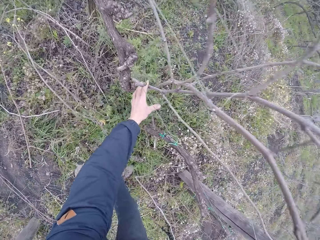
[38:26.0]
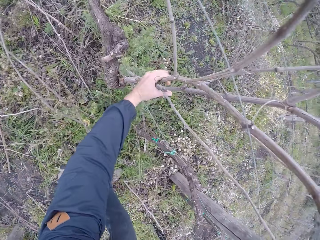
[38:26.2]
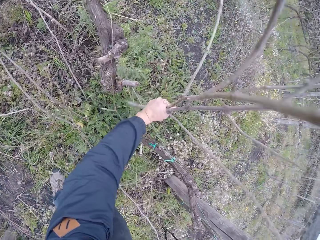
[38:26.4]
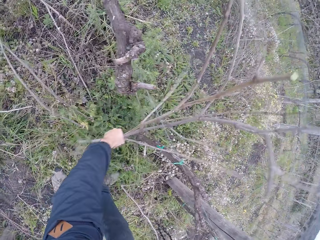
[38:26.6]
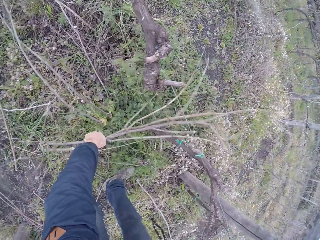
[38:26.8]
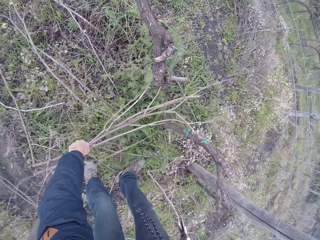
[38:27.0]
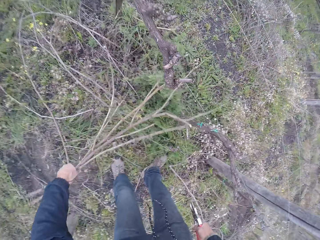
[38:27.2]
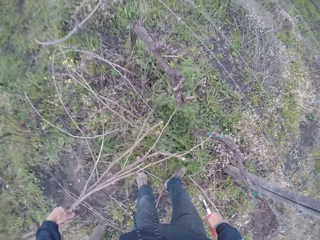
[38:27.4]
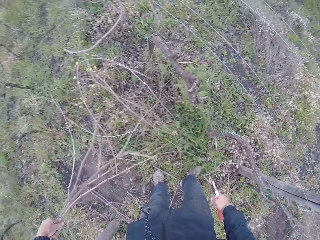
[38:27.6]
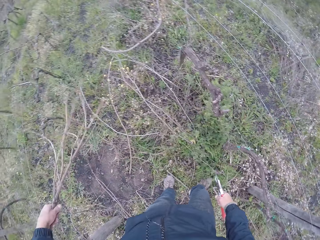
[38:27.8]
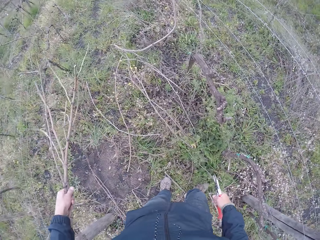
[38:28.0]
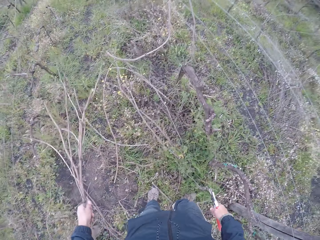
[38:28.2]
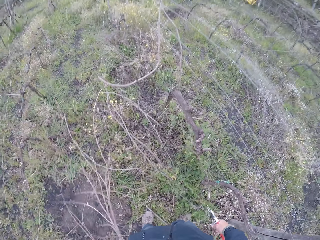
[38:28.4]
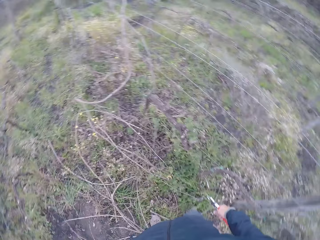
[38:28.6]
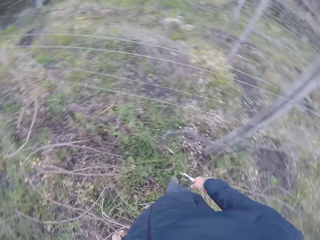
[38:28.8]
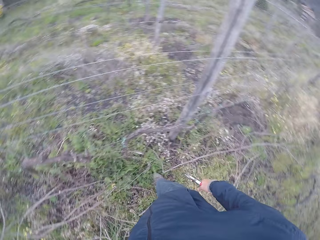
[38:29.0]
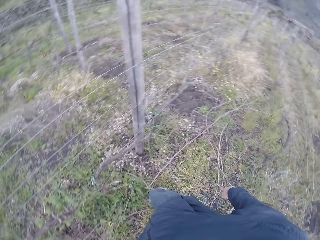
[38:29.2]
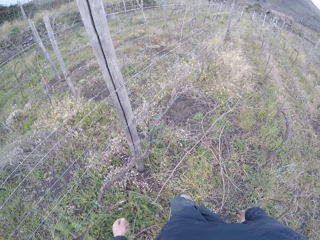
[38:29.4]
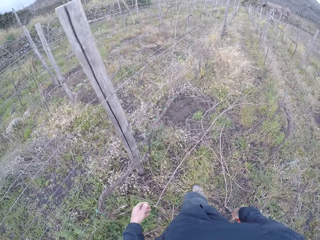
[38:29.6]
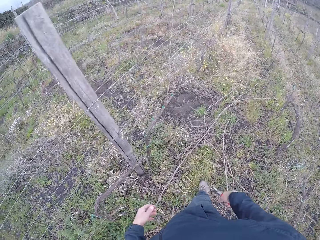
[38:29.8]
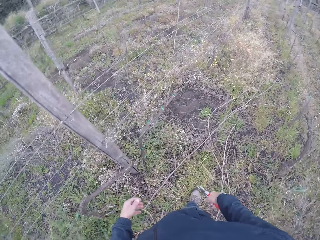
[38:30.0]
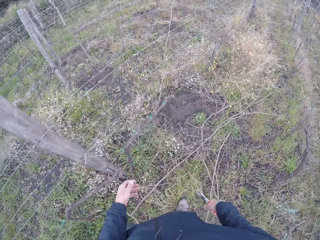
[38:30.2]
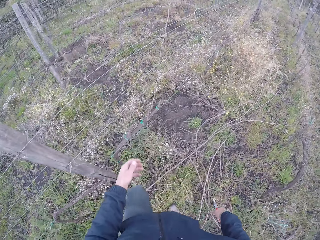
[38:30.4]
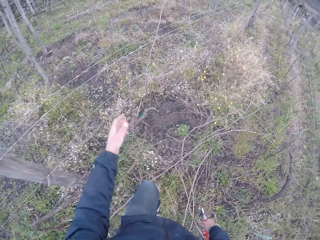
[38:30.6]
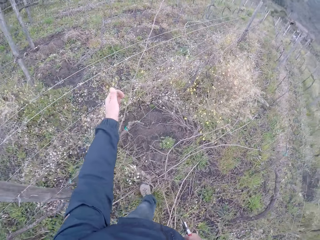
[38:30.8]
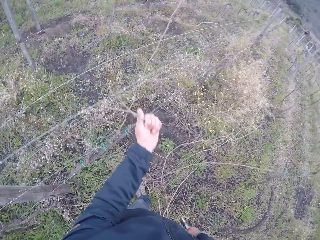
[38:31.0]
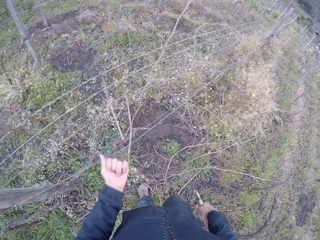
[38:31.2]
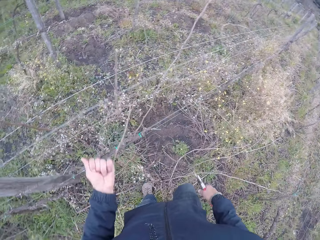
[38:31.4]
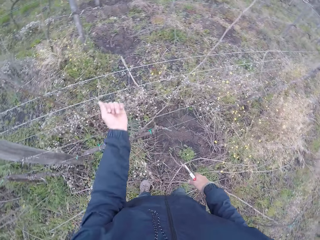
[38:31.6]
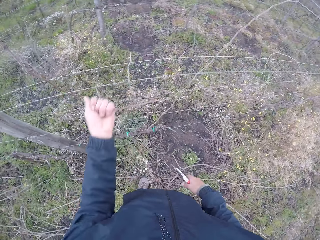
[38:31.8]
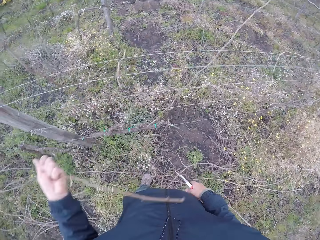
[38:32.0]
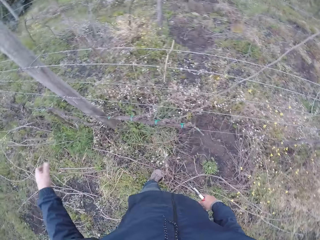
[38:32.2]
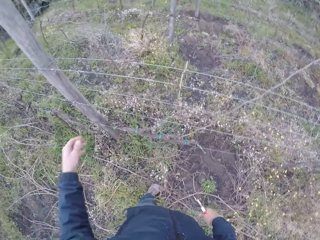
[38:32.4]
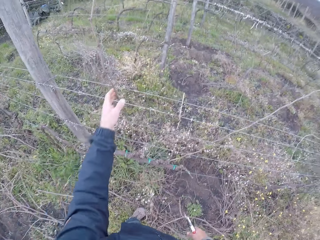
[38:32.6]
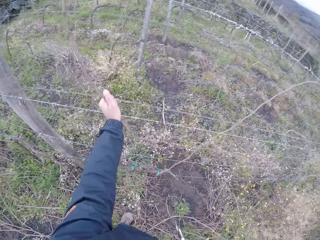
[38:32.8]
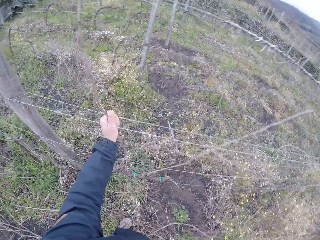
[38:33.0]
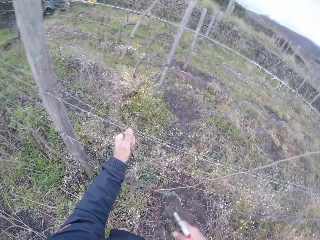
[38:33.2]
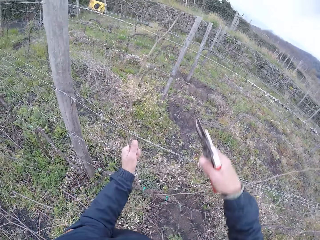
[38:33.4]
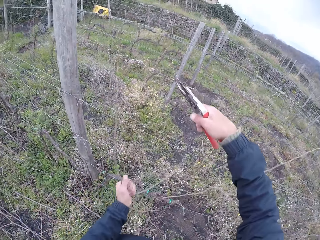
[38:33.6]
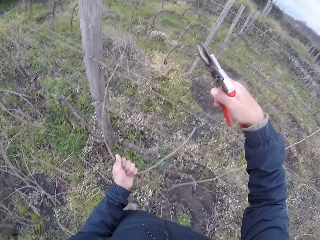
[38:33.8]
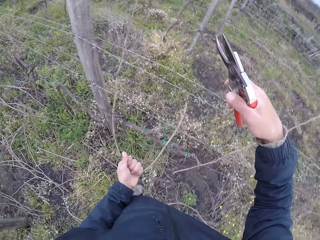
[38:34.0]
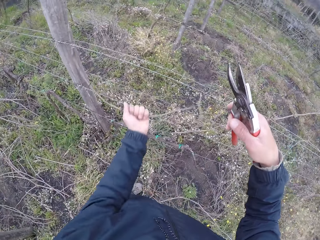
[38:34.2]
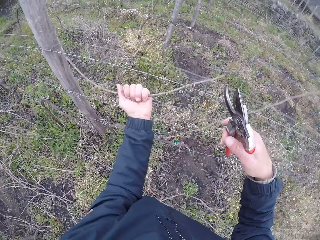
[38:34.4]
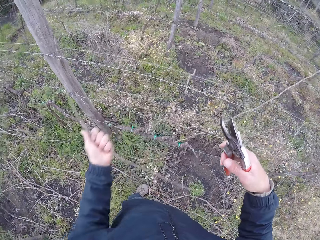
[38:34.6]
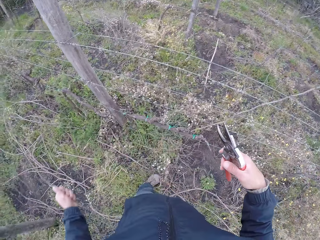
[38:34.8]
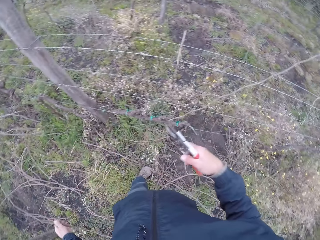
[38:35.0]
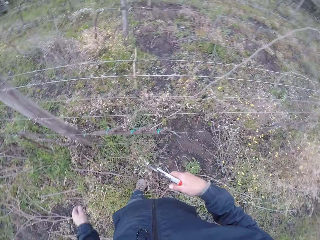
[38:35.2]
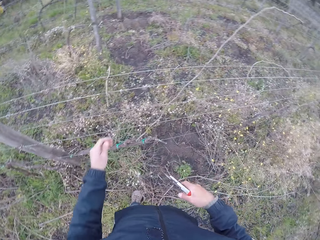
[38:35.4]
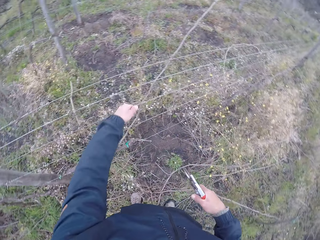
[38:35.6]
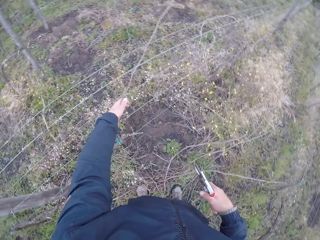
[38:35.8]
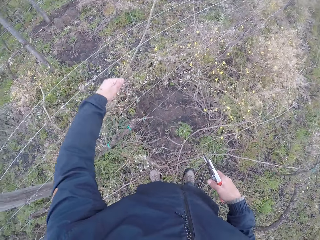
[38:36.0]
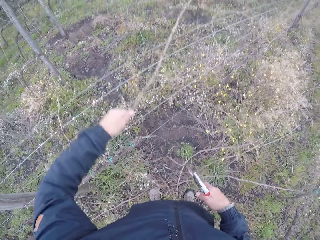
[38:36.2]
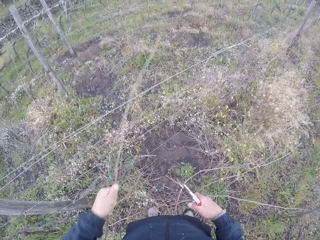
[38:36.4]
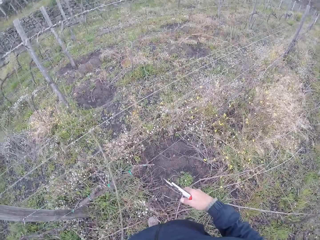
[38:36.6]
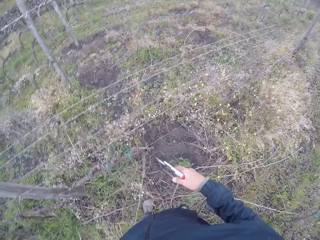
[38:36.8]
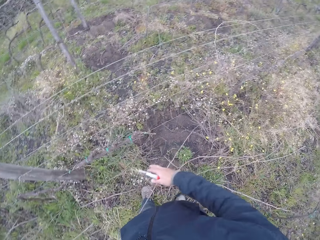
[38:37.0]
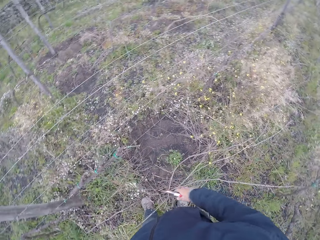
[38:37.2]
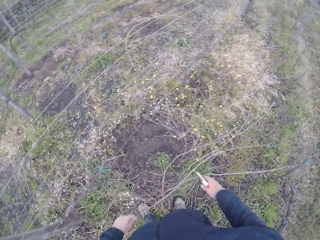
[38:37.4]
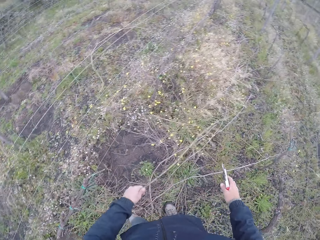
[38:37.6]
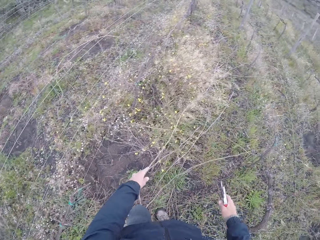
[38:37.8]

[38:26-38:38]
The camera wearer pulls a stick bunch on the barbed wire fence with his left hand. He drops the stick bunch on the floor with his left hand. He pulls a stick on the barbed wire fence with his left hand. He drops the stick on the floor with the left hand. He pulls a stick on the barbed wire fence with his left hand. He cuts firewood. He drops the stick on the floor with the left hand. He pulls firewood. He pulls a stick on the barbed wire fence with his left hand. He drops firewood.

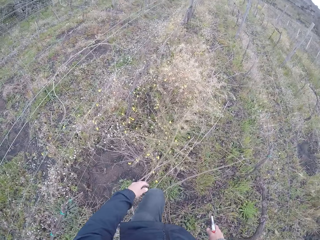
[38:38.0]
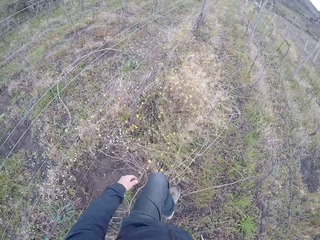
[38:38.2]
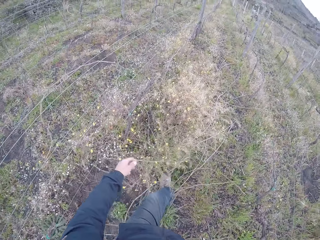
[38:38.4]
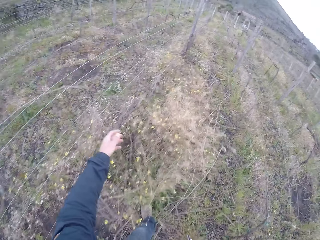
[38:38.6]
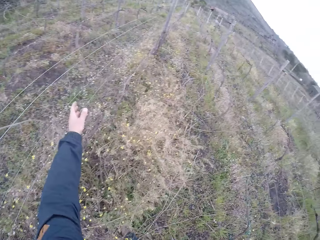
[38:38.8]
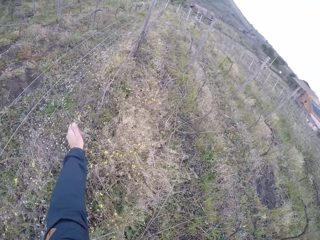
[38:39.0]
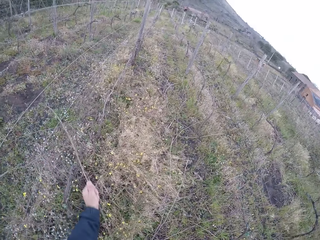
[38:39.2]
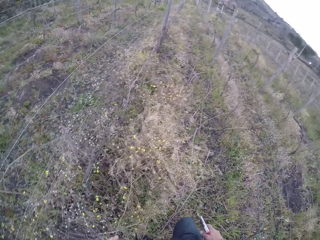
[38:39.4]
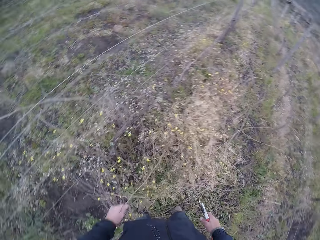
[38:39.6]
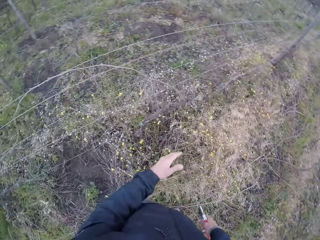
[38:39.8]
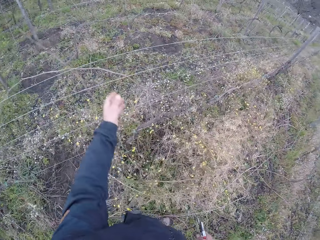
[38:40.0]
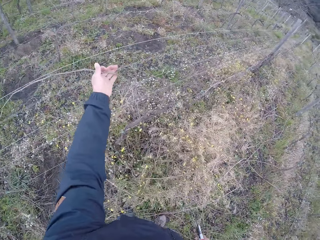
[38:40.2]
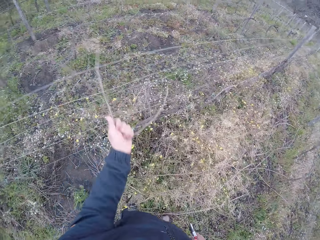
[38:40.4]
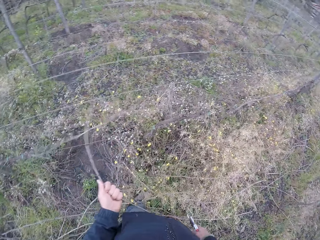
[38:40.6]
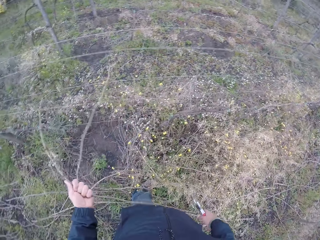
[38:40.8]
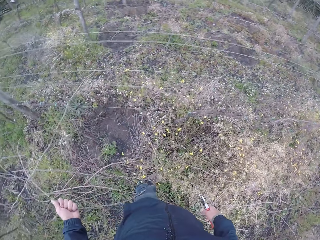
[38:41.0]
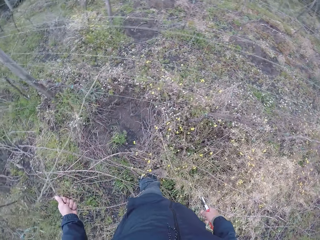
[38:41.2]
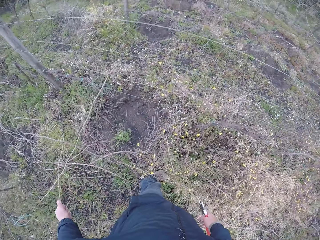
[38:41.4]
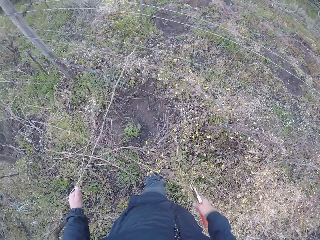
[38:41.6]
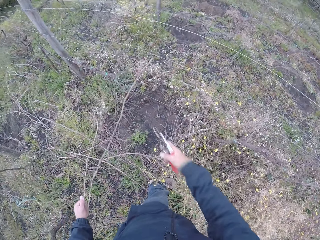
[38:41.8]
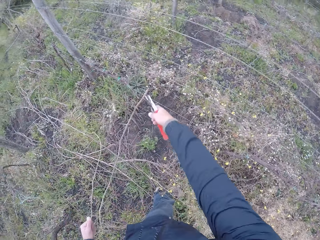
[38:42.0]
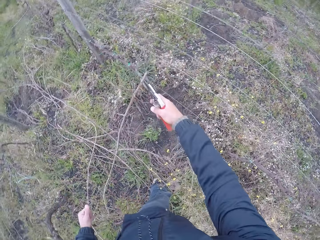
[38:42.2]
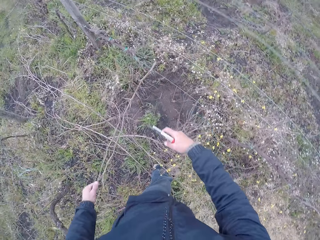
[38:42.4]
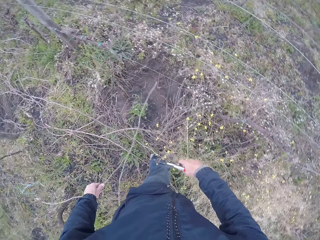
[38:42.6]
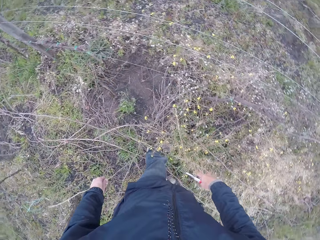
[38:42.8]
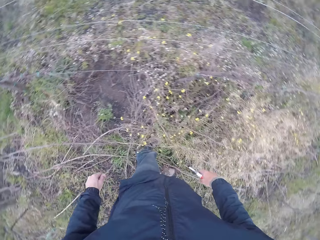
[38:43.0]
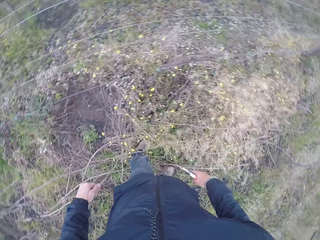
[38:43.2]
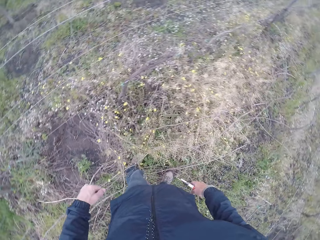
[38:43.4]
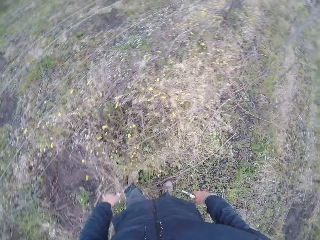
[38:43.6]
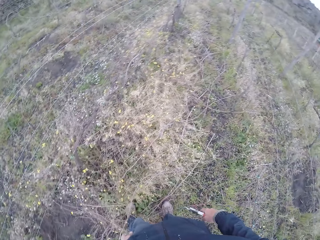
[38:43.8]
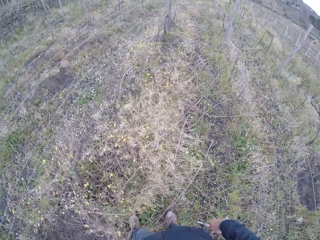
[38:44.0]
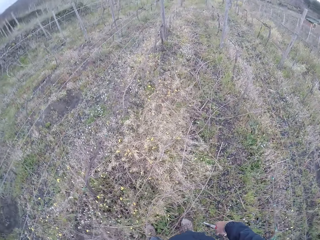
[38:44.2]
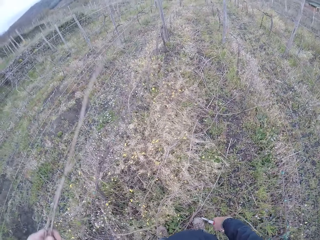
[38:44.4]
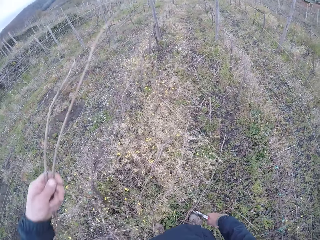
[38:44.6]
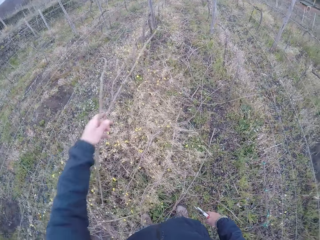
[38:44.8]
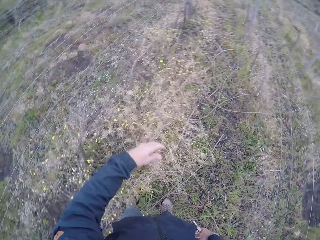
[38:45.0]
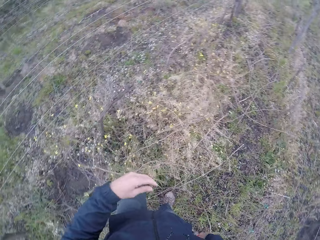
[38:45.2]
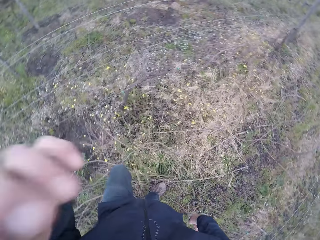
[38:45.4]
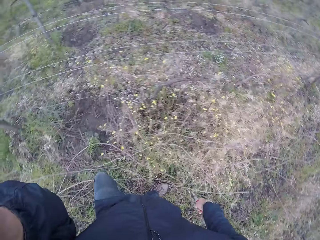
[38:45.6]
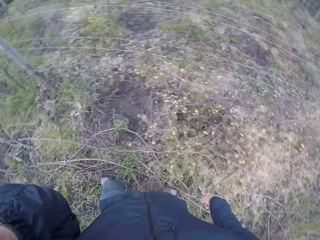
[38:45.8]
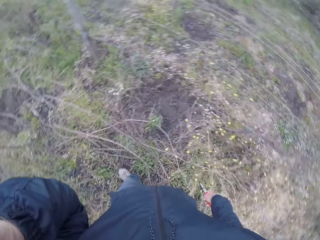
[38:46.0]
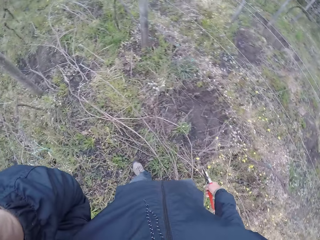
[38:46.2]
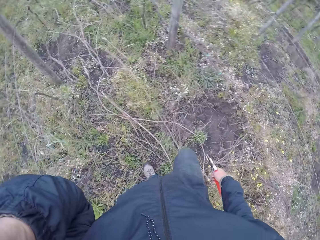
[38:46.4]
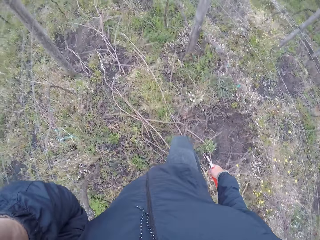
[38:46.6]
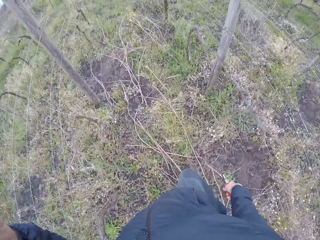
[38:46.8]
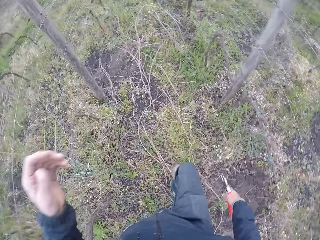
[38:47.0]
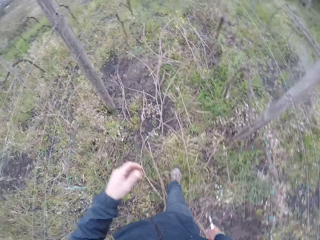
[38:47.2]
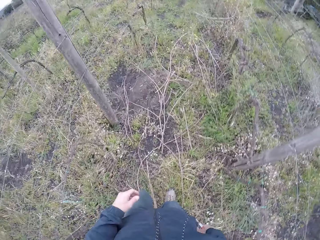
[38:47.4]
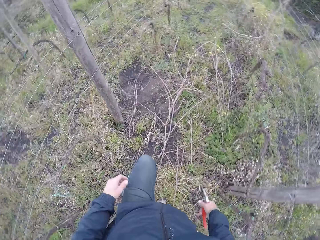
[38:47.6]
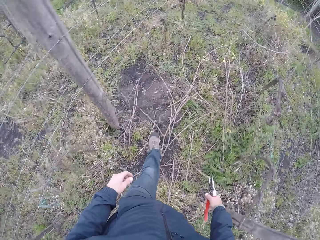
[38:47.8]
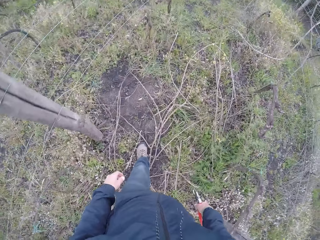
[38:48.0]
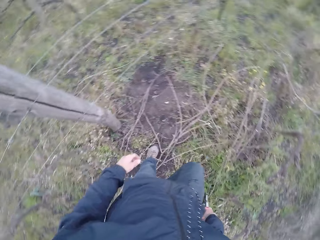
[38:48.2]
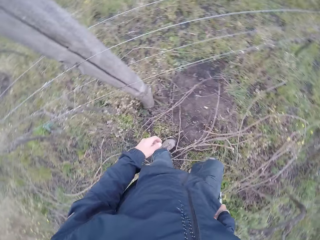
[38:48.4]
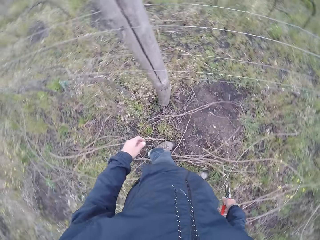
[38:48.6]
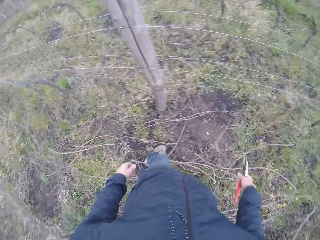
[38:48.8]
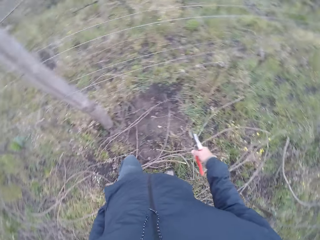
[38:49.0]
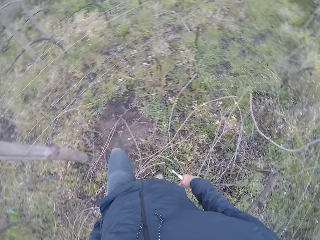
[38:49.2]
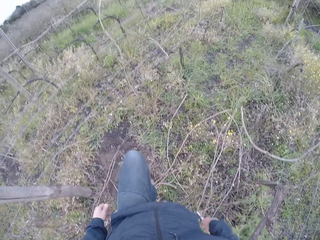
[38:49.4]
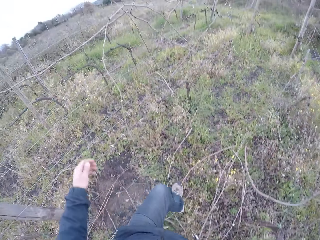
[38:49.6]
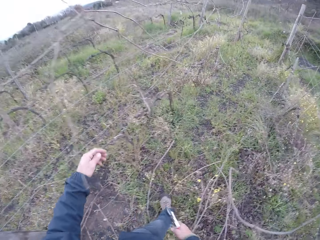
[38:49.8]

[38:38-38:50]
The camera wearer pulls a stick on the barbed wire fence with his left hand. He stretches the hand. He pulls a stick on the barbed wire fence with his left hand again. He drops firewood. He drops firewood again. He cuts the stick with the stick cutter in his right hand. He drops firewood. He turns round. He drops the stick on the floor with the left hand. He adjusts a camera on his head with his left hand. He walks in the field.
